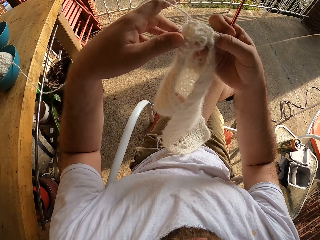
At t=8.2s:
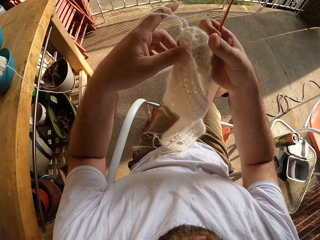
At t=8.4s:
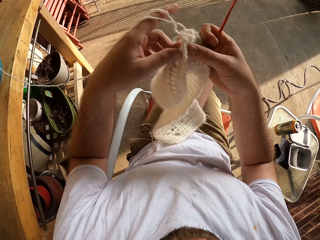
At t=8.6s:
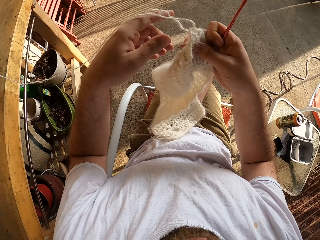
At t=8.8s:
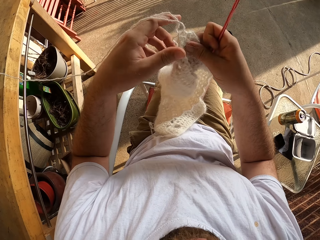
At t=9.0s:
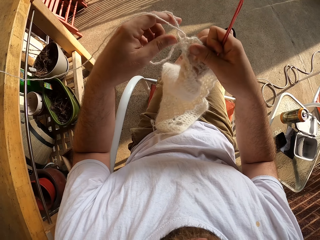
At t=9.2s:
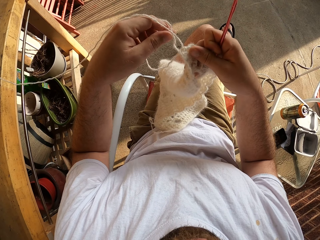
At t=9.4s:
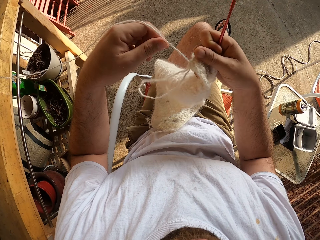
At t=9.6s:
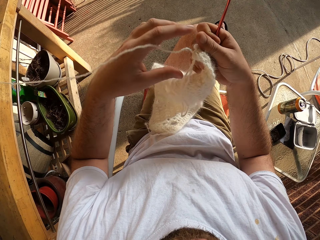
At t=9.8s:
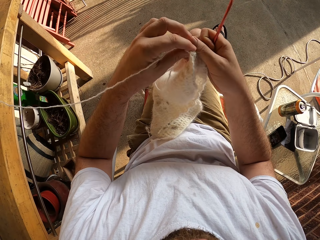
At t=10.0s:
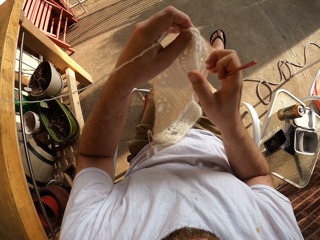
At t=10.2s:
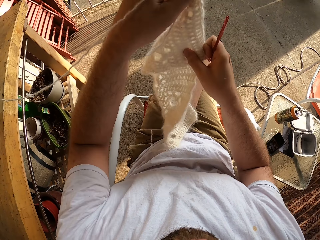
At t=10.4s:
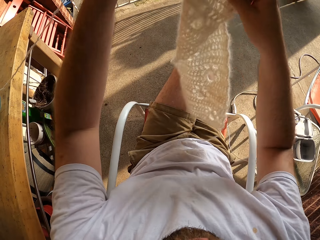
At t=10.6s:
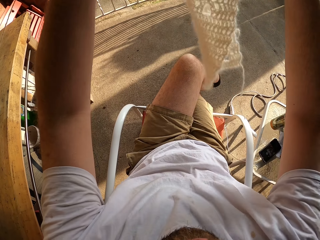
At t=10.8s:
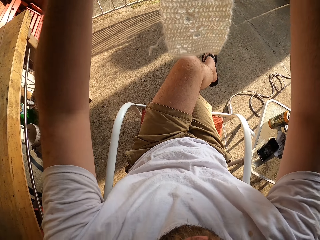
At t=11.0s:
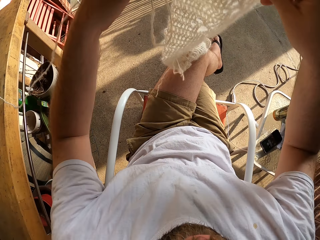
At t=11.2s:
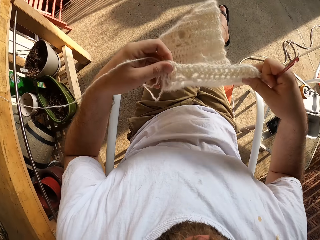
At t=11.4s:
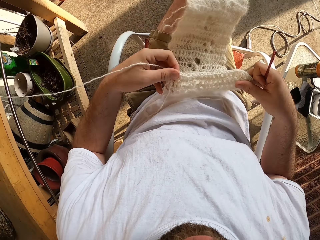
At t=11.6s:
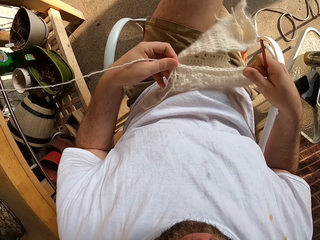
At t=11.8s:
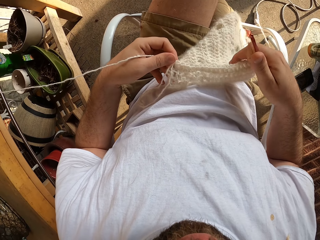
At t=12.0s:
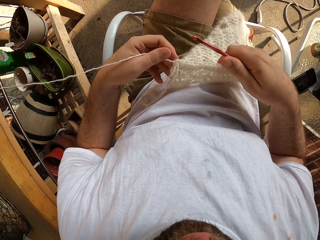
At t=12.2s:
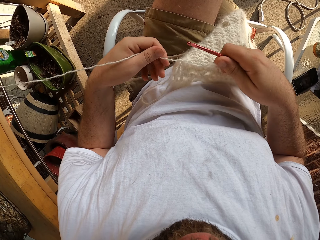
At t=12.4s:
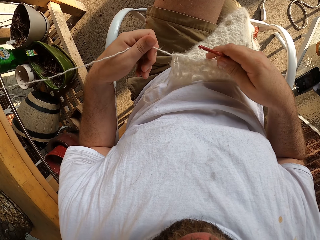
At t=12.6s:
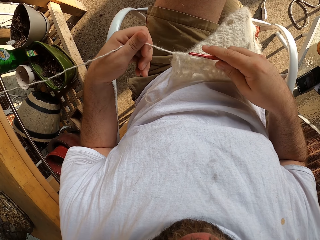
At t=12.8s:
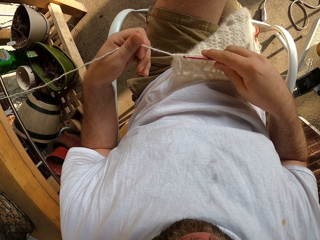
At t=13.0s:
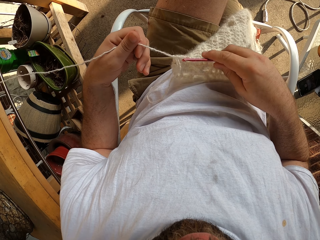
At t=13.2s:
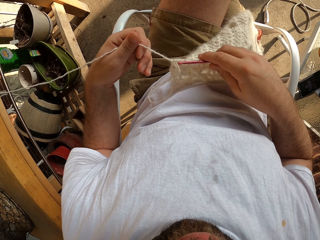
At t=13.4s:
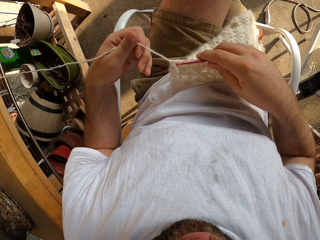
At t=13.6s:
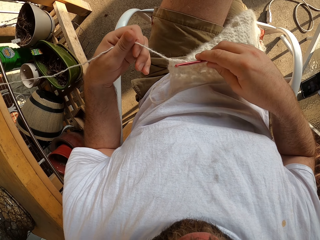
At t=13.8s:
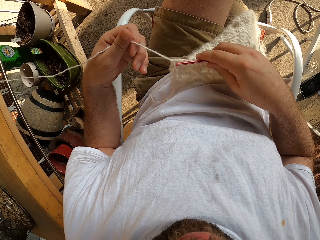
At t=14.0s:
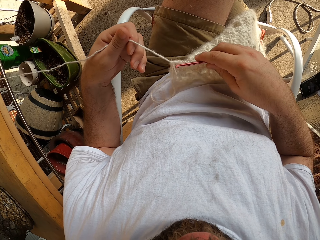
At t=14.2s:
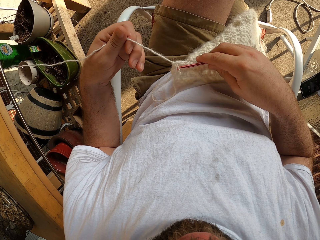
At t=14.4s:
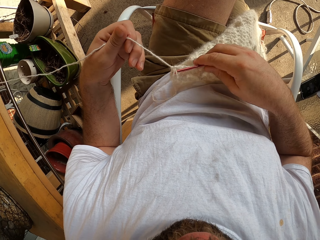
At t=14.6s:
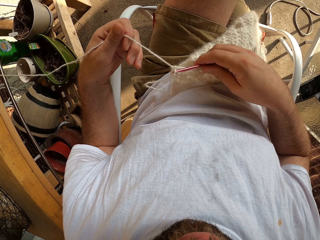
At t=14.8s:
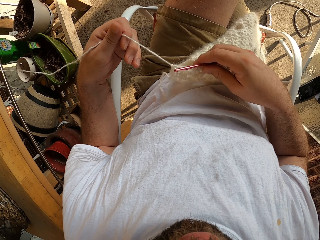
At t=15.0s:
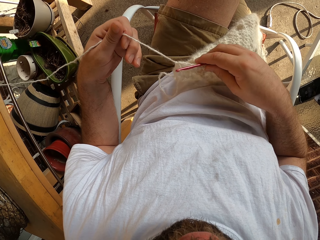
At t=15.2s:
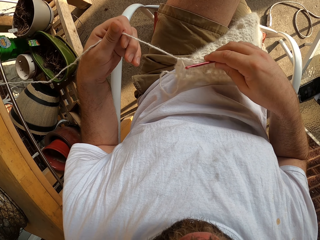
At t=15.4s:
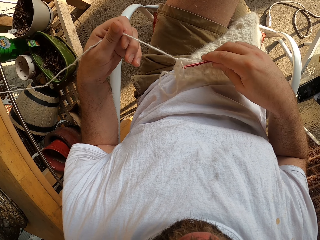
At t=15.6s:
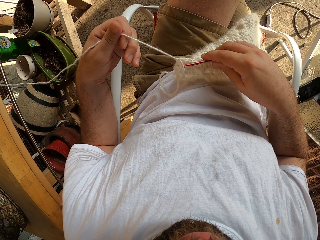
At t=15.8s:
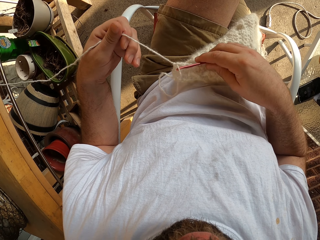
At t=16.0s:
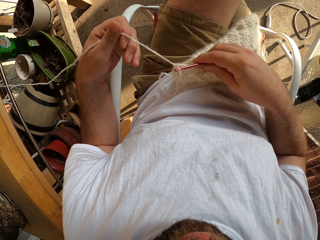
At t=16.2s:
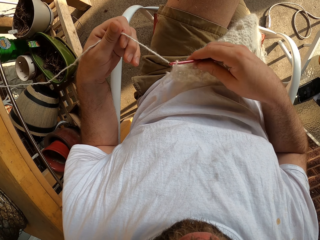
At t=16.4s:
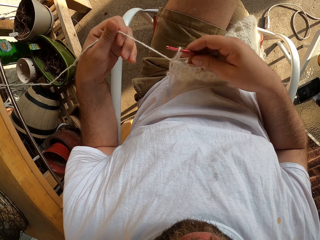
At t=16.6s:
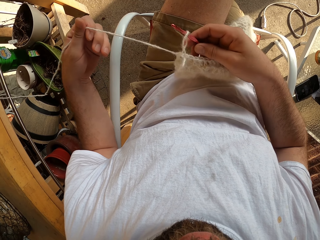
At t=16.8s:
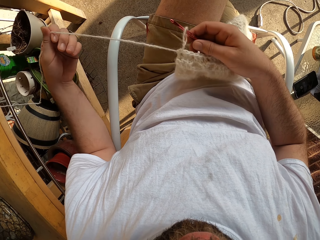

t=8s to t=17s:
The camera wearer picks up the cloth. She lifts up the cloth. She places the fabric on her lap and puts a crochet hook in the fabric.

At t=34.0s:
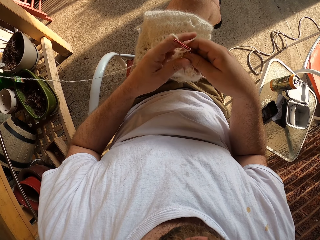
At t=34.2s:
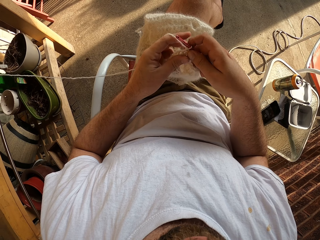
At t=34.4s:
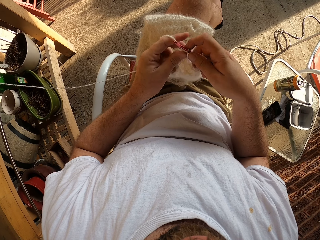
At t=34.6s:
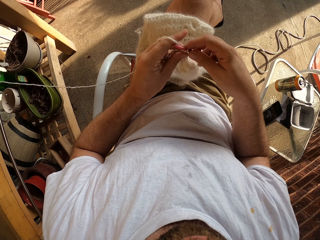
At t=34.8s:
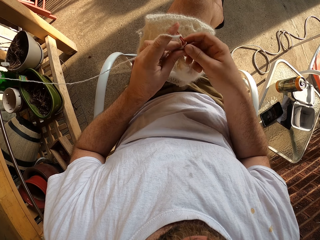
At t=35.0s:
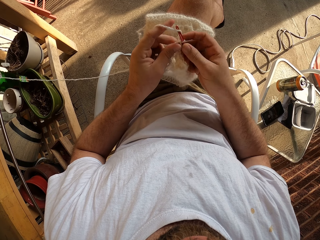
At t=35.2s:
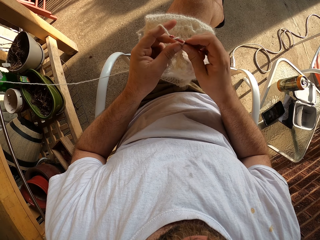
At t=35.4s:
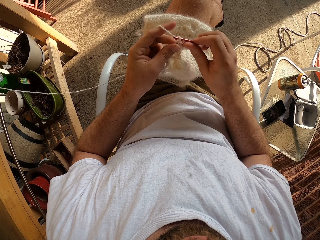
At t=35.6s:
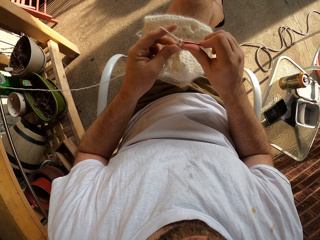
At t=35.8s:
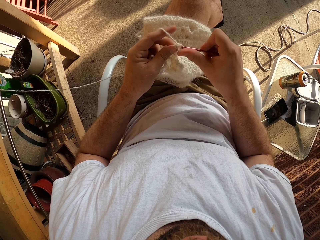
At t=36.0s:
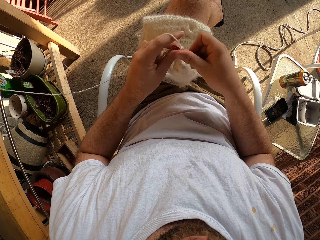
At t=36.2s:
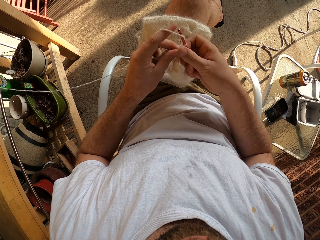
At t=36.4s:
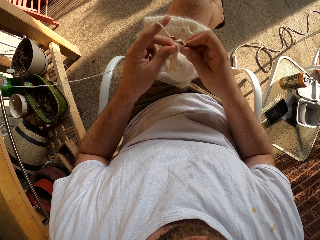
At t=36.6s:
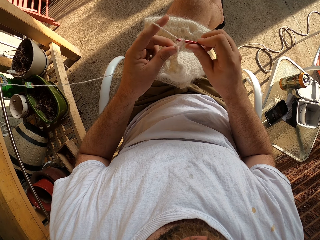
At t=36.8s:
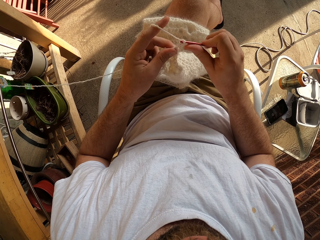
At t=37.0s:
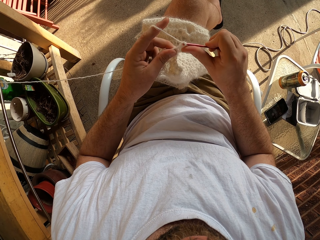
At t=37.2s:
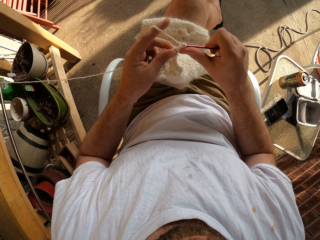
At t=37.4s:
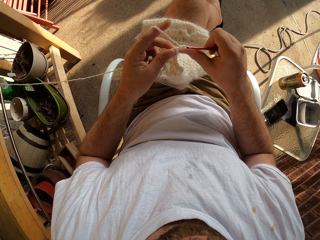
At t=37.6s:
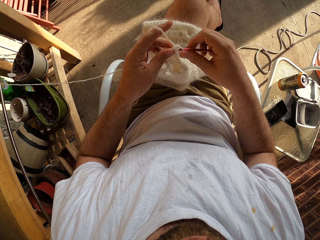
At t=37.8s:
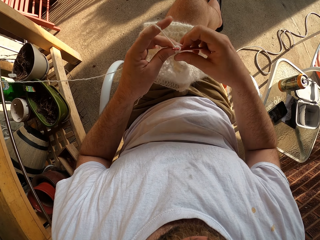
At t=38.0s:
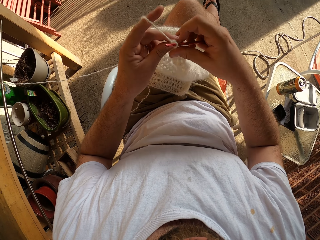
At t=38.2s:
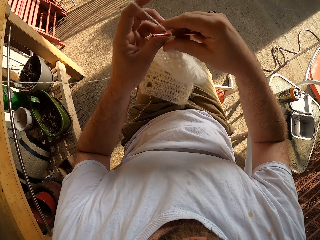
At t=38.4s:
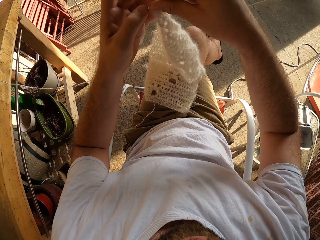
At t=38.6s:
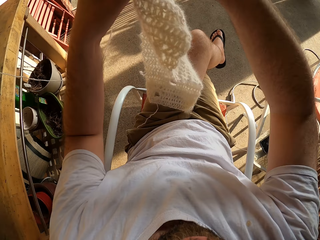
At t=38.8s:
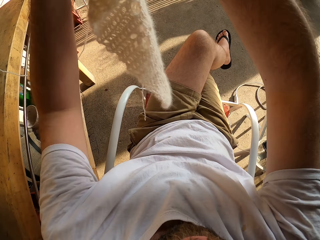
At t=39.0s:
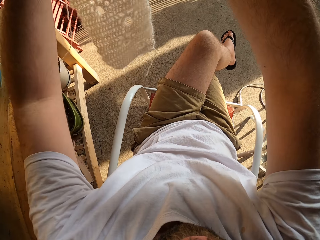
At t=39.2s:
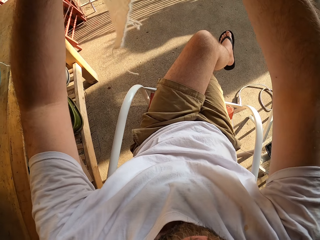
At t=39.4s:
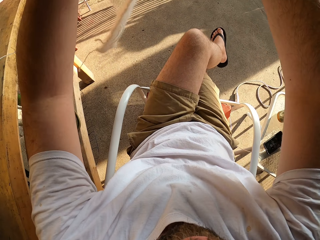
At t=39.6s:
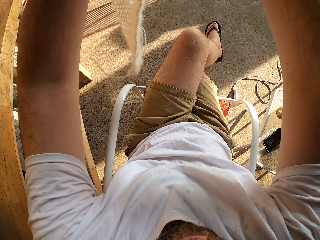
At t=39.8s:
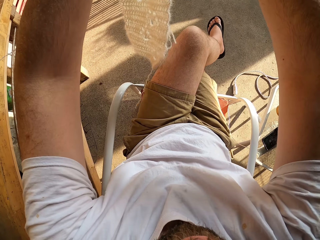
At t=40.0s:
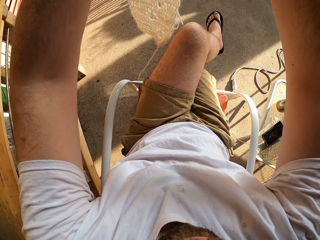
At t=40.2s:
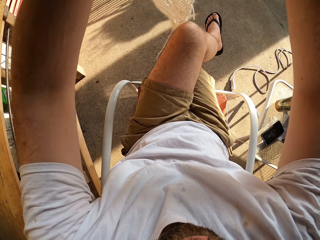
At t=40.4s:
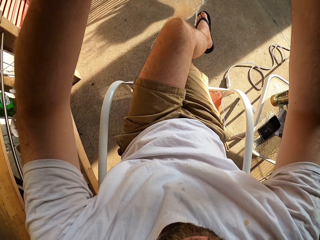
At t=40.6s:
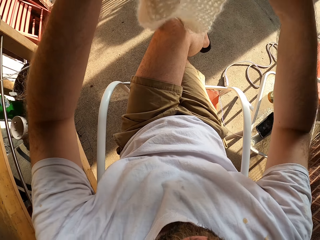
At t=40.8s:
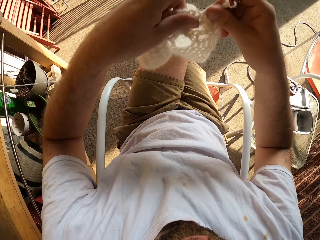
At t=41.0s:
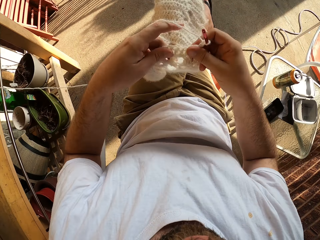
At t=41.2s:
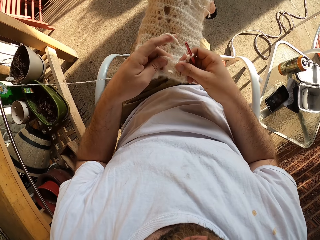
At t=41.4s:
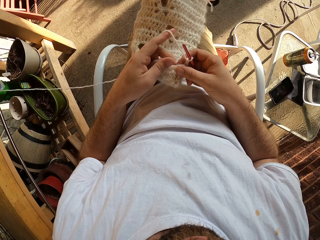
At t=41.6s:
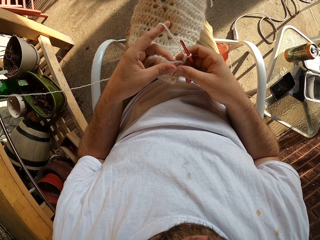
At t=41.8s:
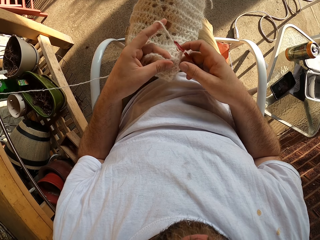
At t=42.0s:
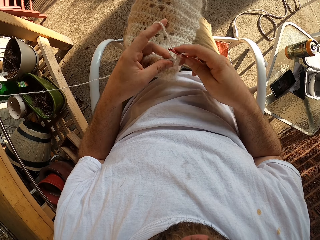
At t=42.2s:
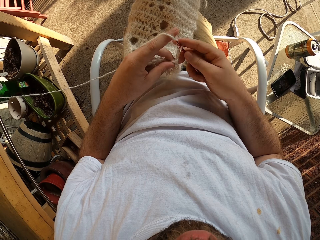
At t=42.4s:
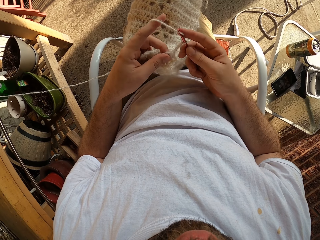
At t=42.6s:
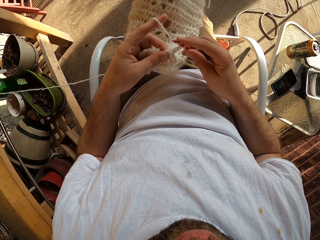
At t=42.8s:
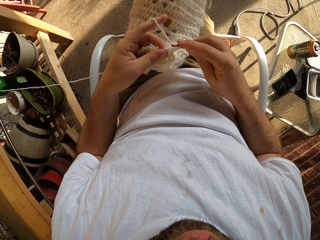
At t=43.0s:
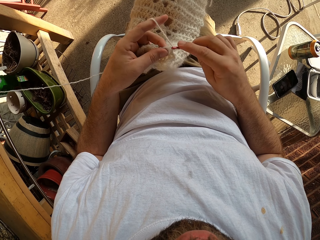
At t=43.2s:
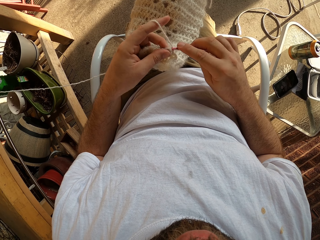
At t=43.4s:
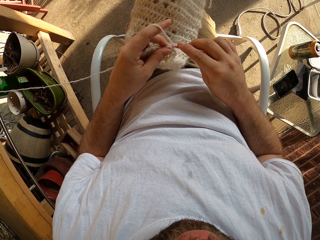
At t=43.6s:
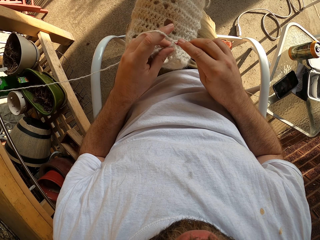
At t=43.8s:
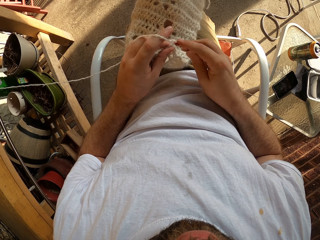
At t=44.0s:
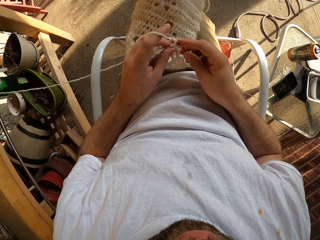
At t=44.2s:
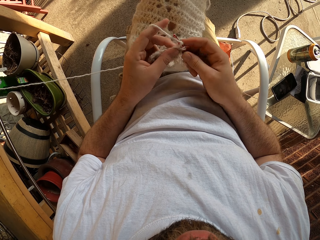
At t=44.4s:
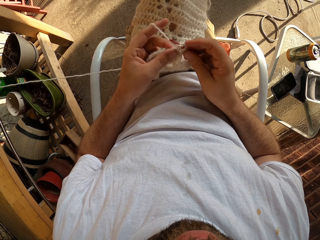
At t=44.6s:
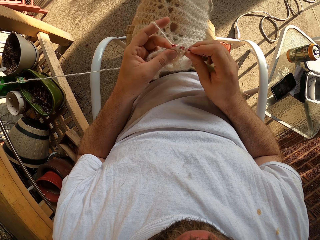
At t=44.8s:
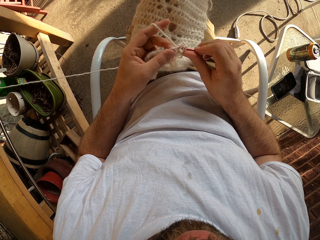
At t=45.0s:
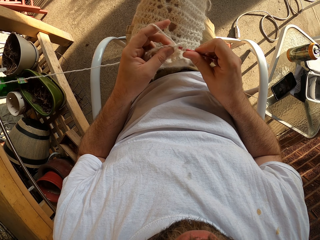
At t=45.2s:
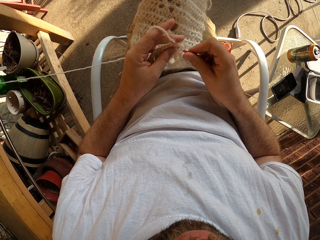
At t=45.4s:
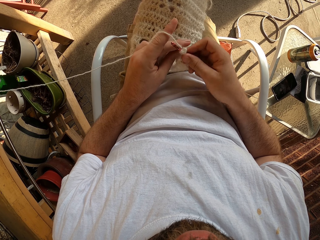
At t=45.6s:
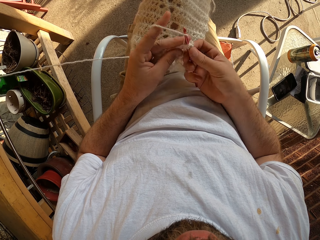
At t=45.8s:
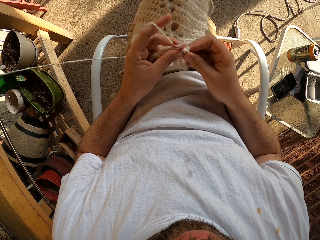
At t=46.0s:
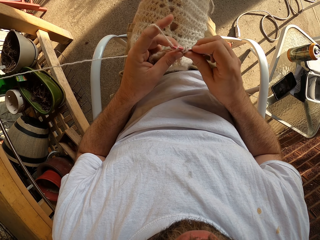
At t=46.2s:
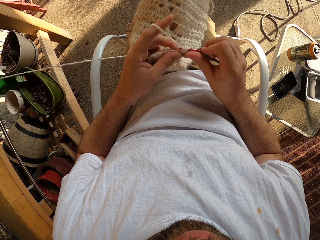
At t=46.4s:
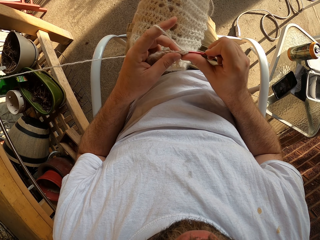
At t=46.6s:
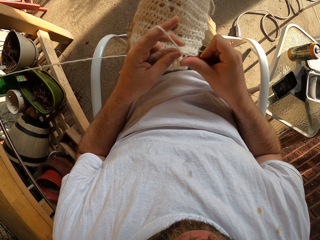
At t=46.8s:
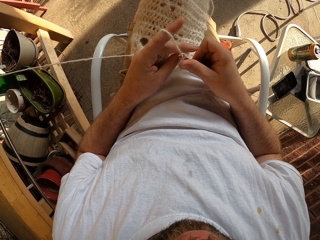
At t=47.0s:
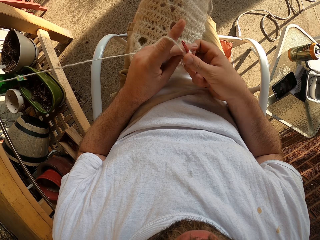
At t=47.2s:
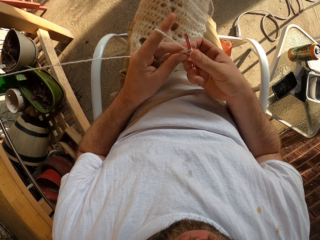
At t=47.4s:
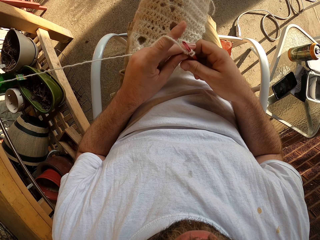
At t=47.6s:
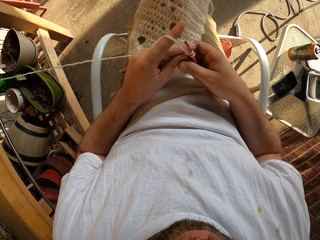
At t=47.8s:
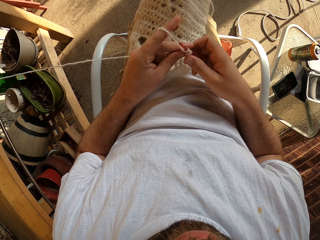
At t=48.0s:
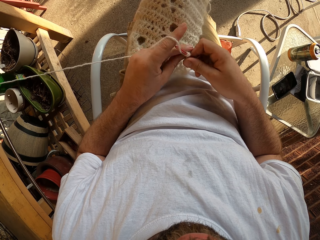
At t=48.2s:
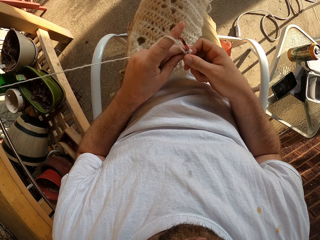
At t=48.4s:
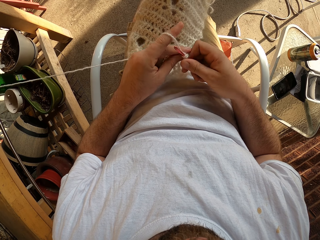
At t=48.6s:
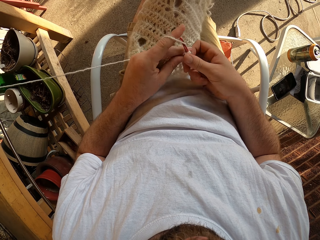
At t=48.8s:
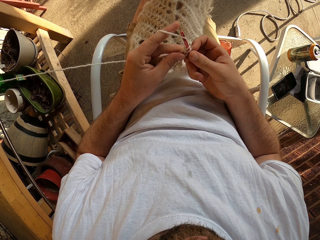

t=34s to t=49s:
The camera wearer makes a loop on the cloth. She crochets the fabric with the crochet hook and yarn. She raises the fabric and places the fabric on her lap. She crochets the fabric with the crochet hook and yarn. She slides the hook into the loop.
